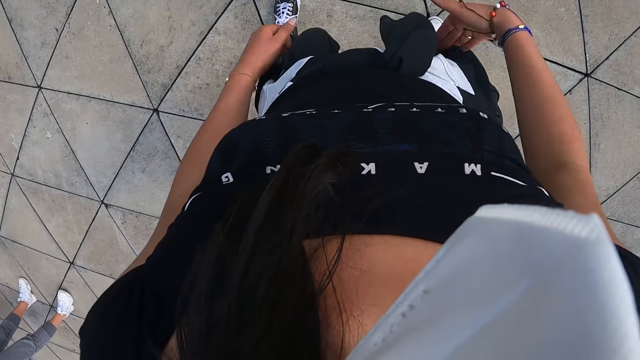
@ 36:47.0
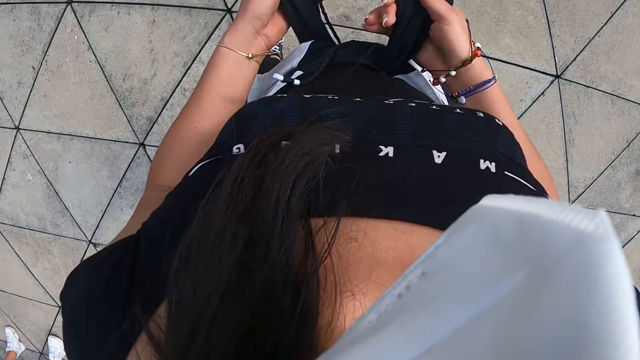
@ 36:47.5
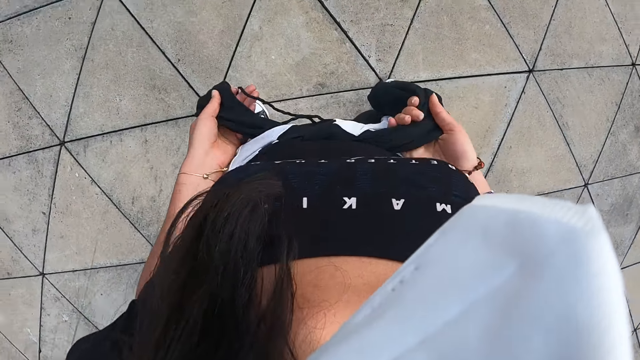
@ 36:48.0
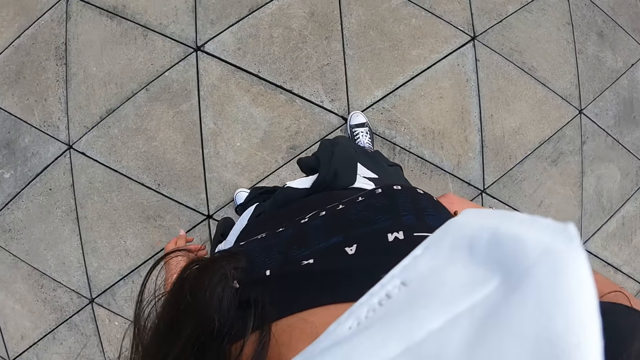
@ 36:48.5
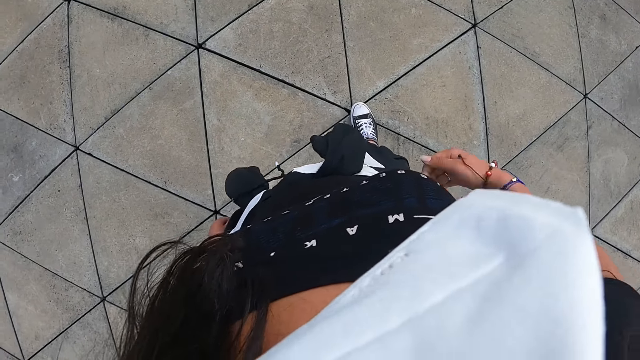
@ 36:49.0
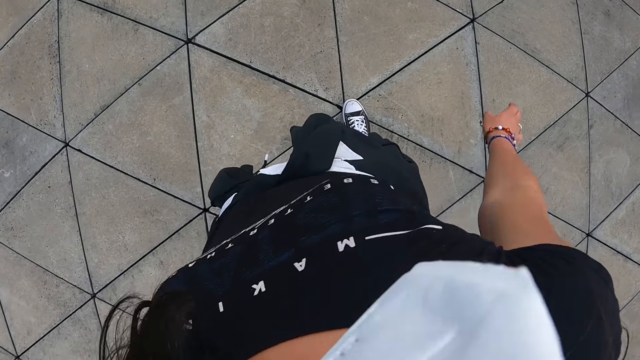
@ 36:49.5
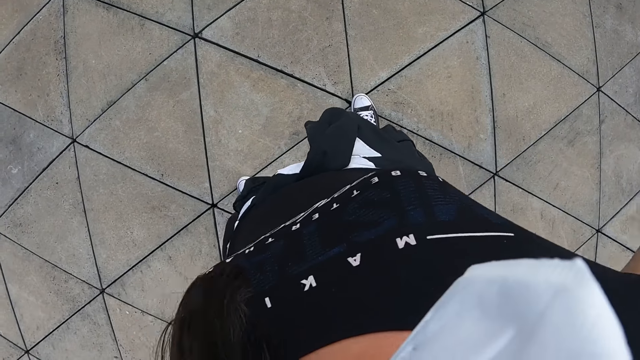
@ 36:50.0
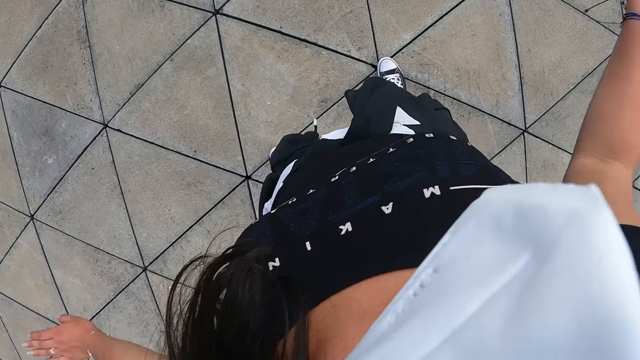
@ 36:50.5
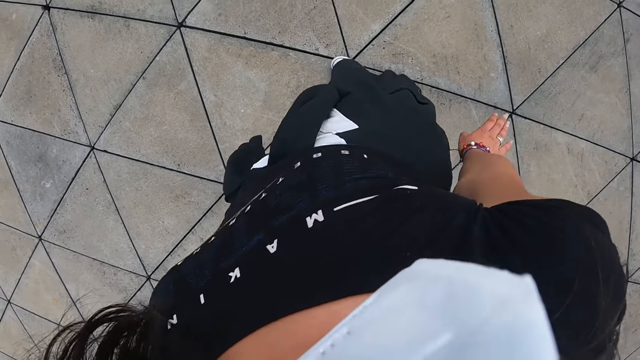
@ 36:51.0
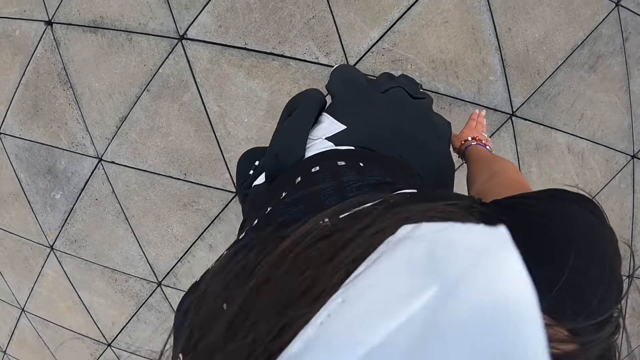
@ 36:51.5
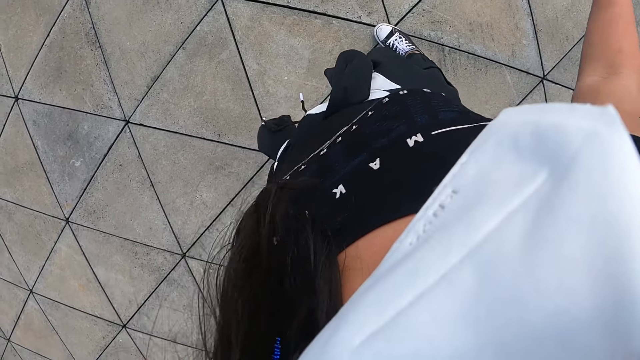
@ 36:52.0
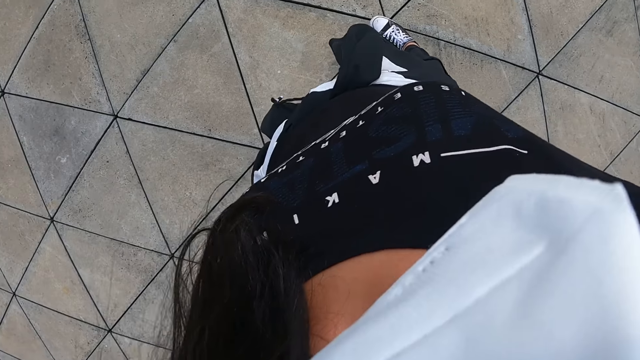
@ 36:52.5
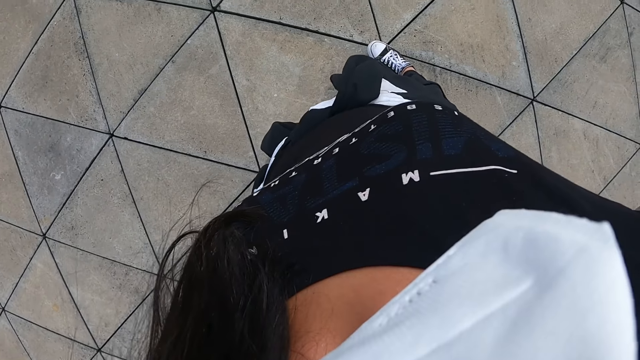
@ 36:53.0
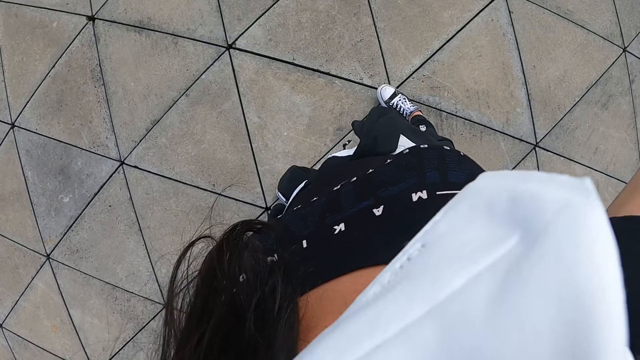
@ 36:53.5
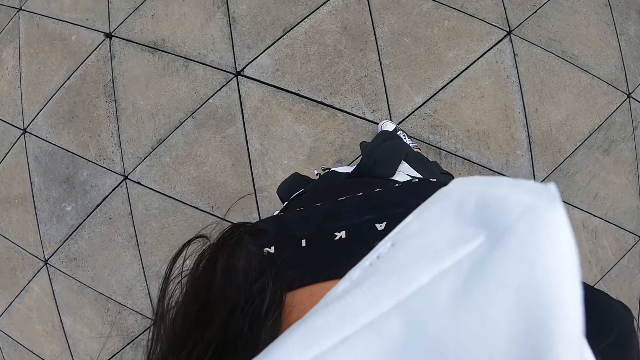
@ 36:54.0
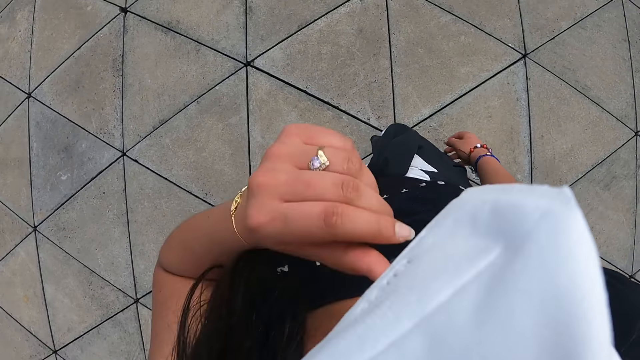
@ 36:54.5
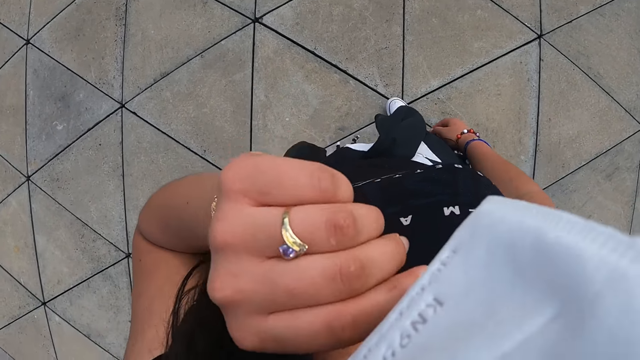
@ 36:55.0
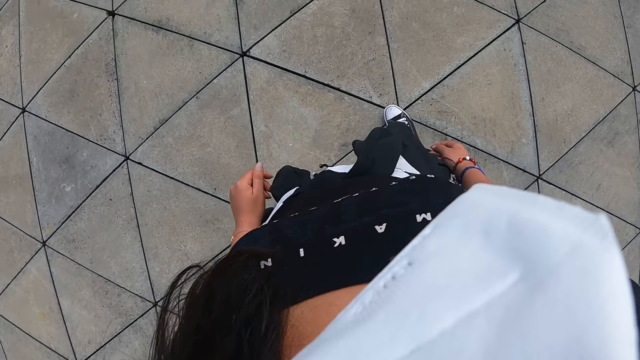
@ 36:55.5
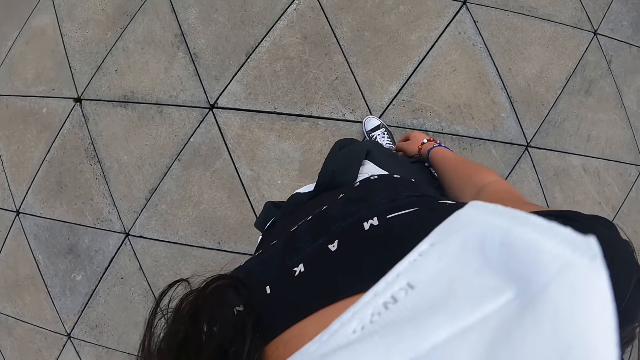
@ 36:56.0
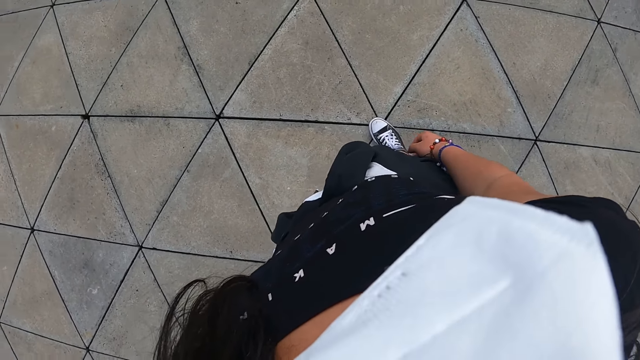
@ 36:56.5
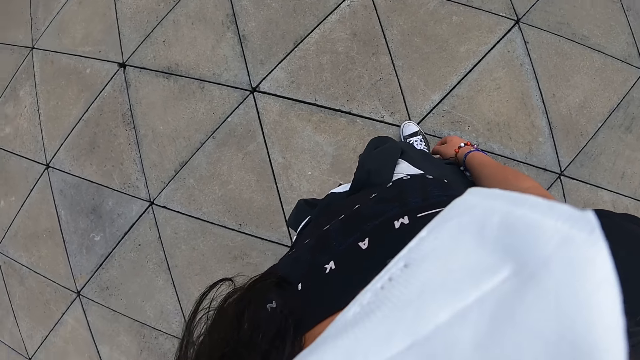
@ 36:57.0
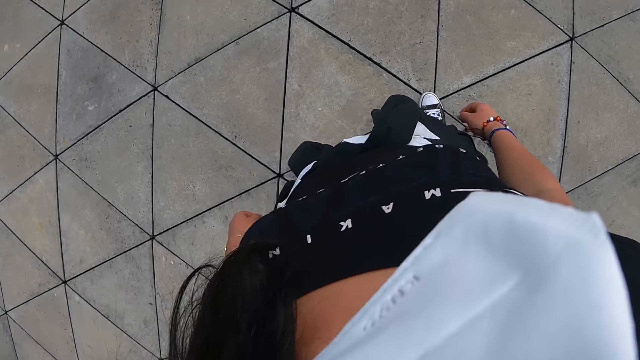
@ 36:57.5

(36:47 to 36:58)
The camera wearer ties a black cloth round her waist with both hands. She tightens the sweater on her waist. She raises her hand. She drops her hand. She touches her face with her left hand.

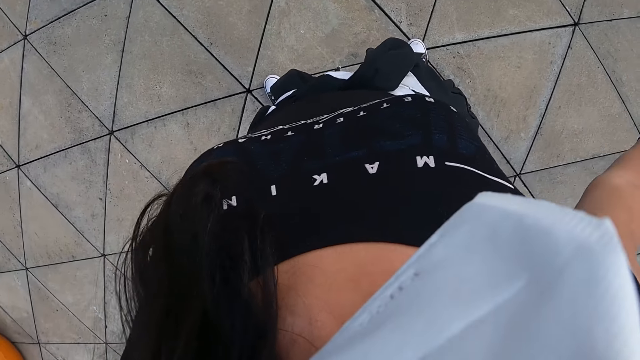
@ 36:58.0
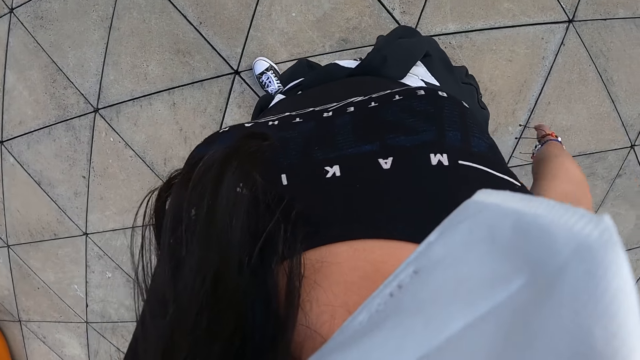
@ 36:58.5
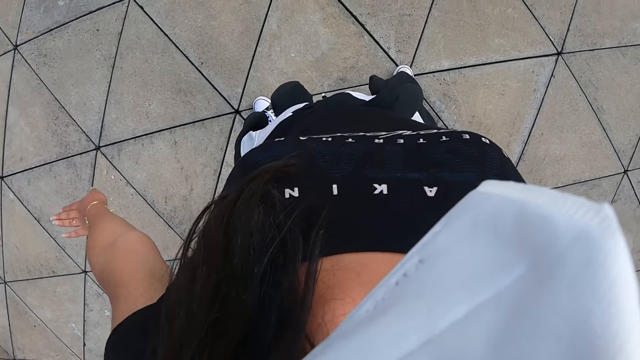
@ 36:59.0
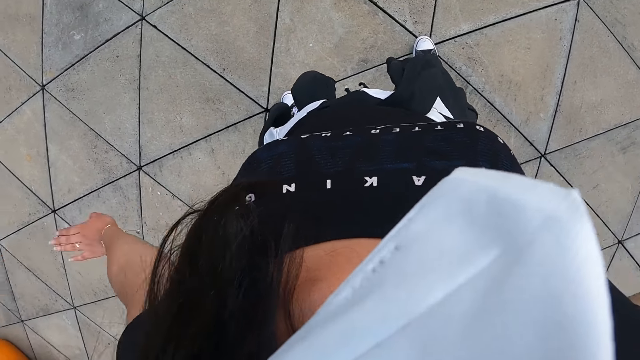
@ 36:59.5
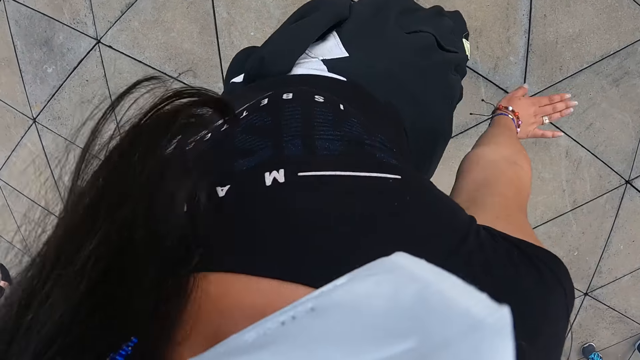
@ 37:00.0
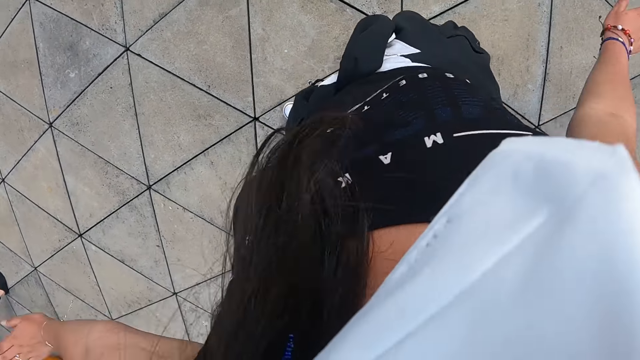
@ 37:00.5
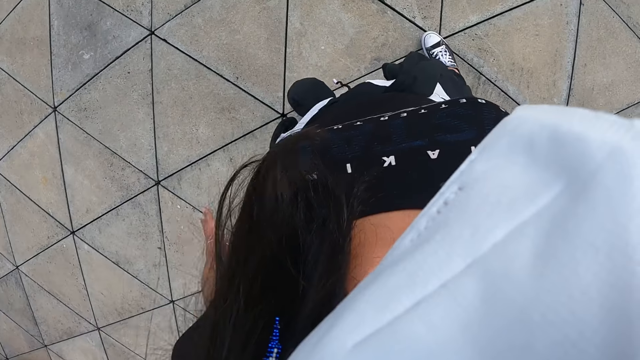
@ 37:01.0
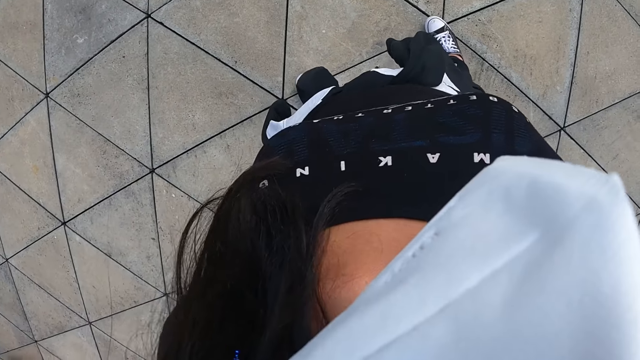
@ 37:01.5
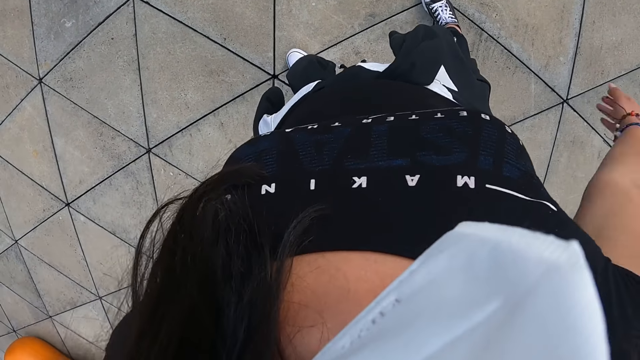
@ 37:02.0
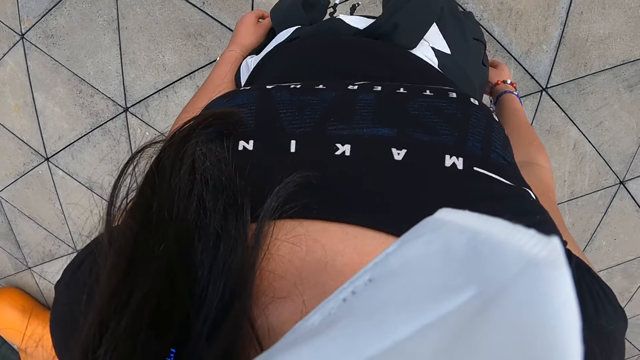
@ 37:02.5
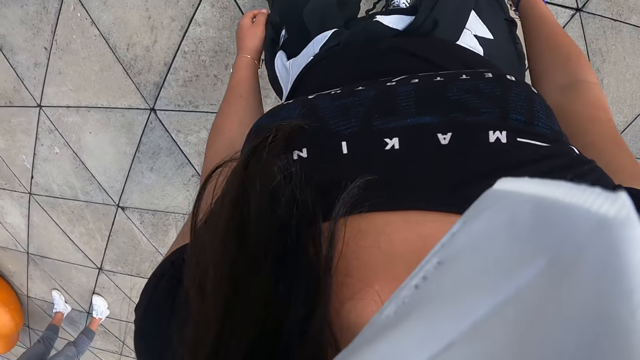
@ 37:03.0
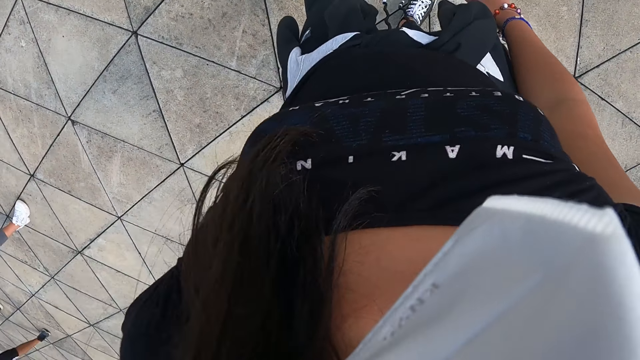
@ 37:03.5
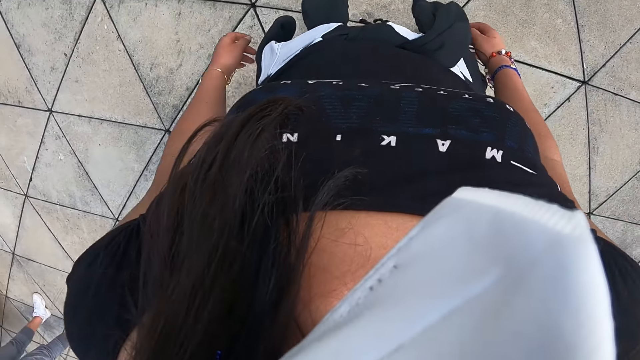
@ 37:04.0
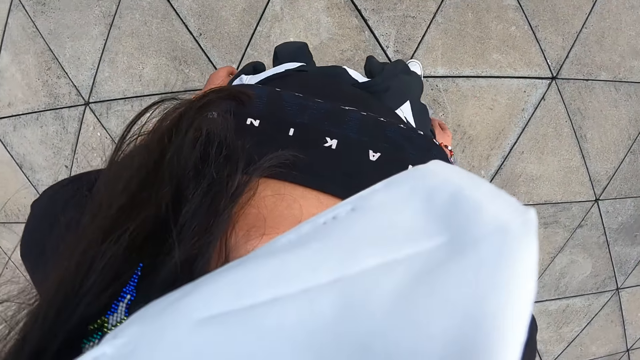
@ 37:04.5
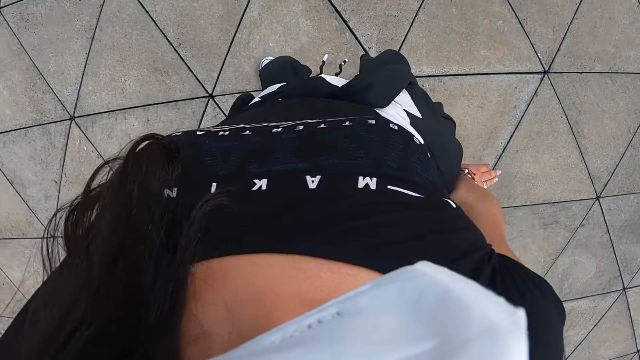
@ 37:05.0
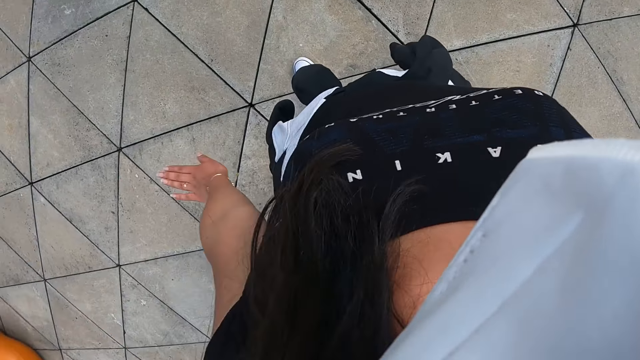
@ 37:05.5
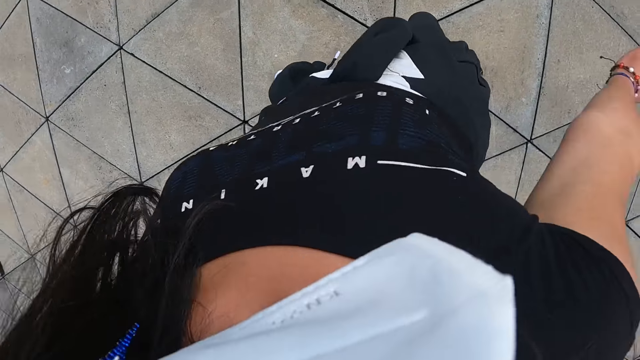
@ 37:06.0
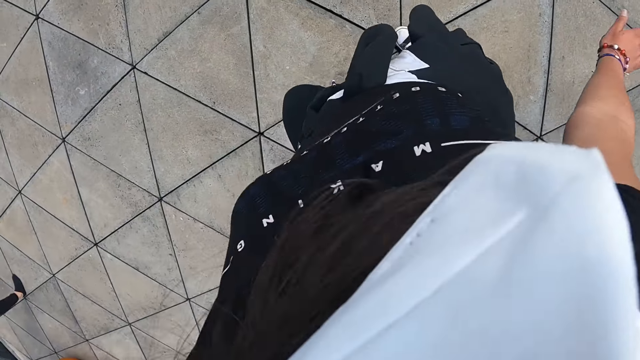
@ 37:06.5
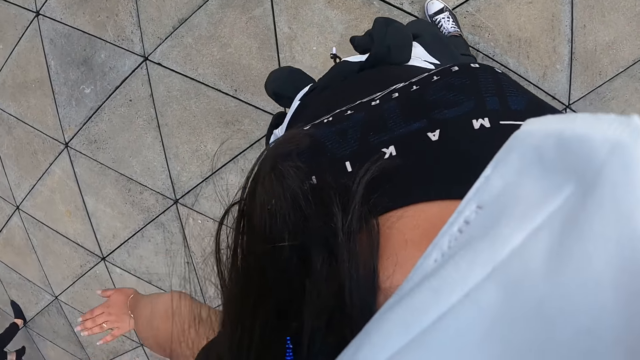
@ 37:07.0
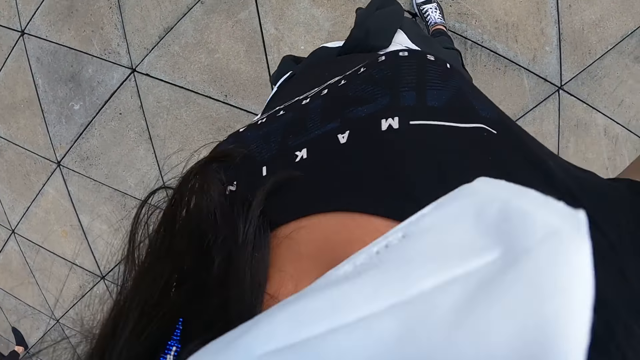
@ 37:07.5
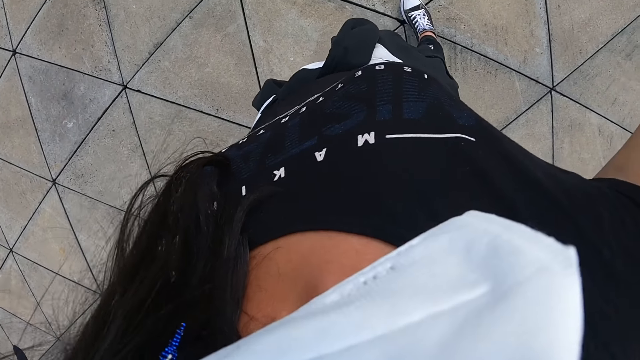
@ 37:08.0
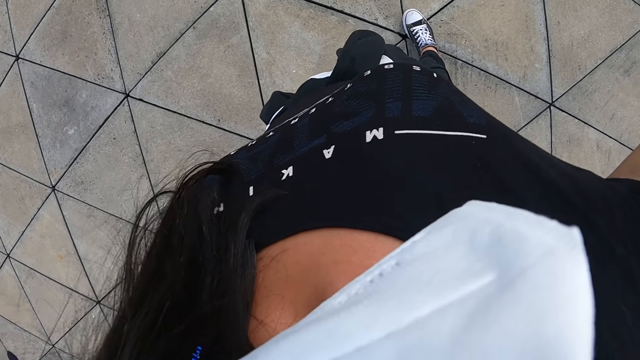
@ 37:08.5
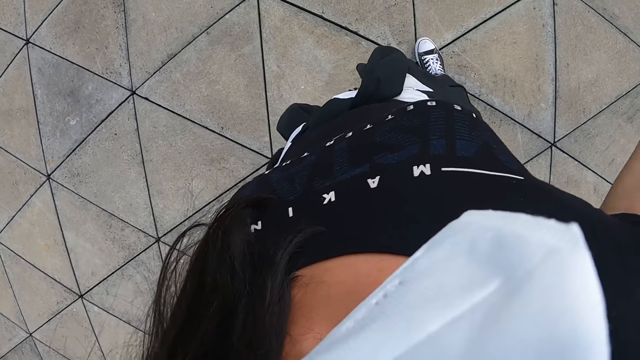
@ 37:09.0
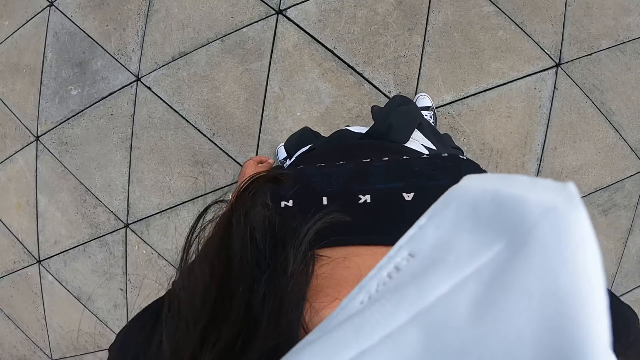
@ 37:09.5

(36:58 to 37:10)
The camera wearer dances.
